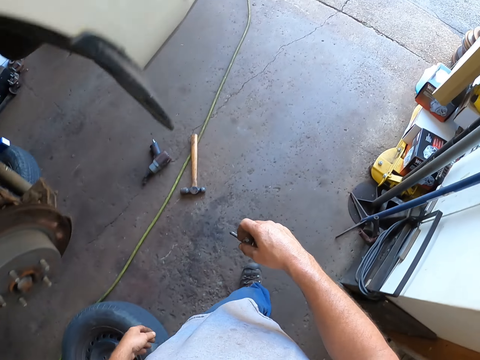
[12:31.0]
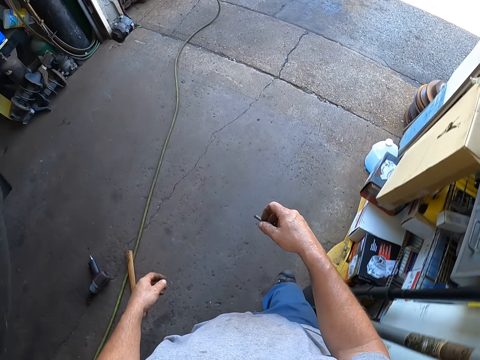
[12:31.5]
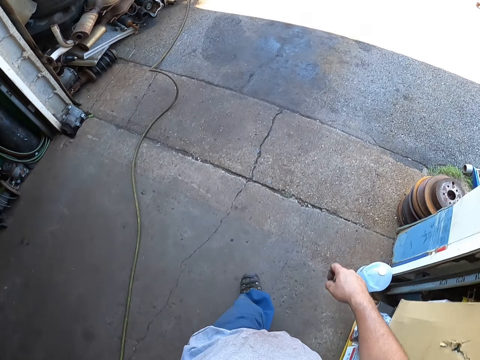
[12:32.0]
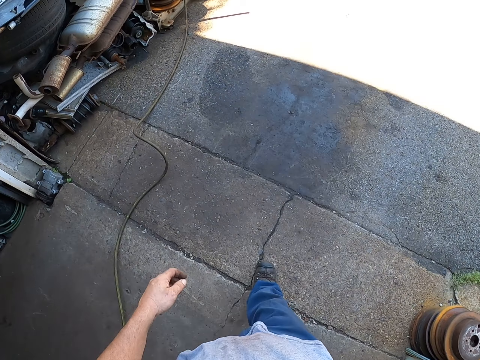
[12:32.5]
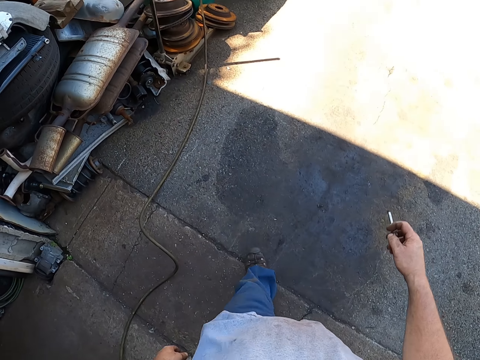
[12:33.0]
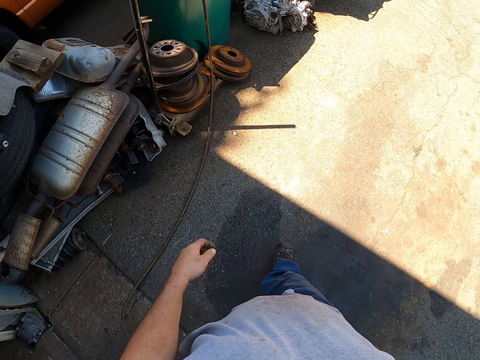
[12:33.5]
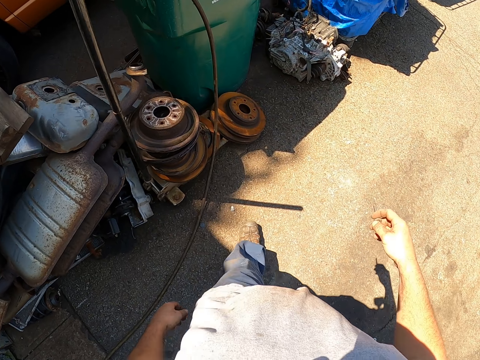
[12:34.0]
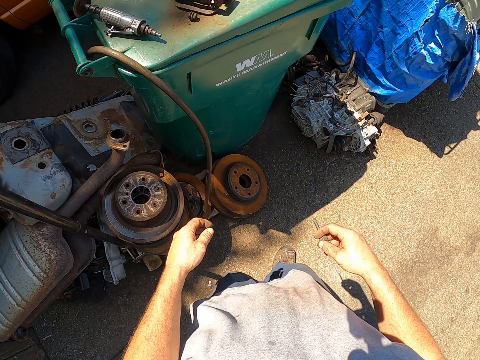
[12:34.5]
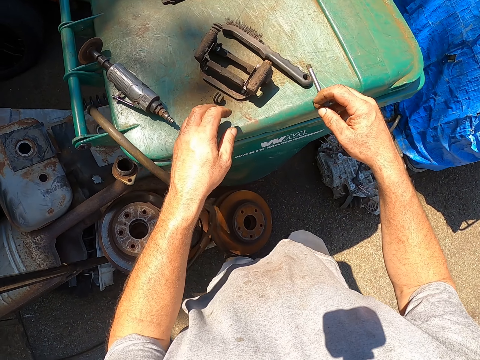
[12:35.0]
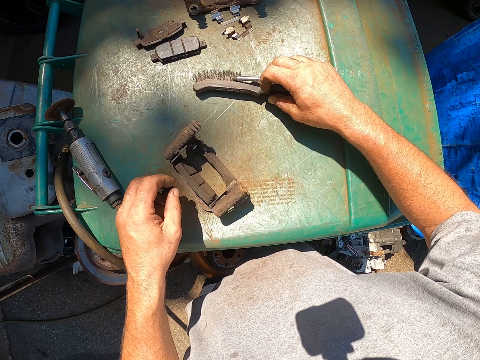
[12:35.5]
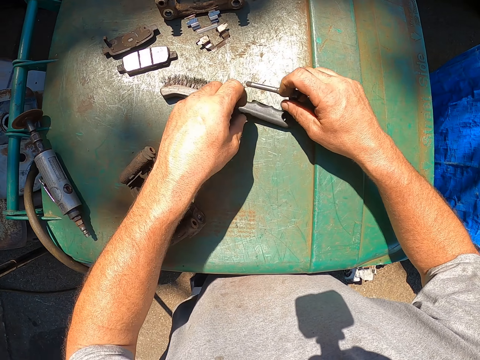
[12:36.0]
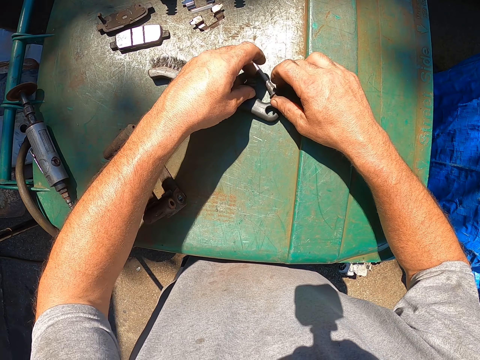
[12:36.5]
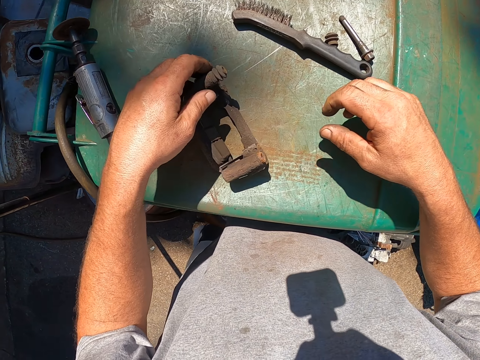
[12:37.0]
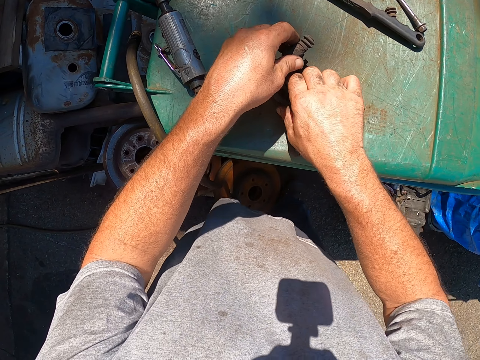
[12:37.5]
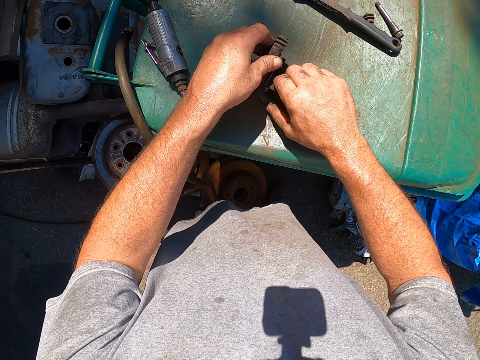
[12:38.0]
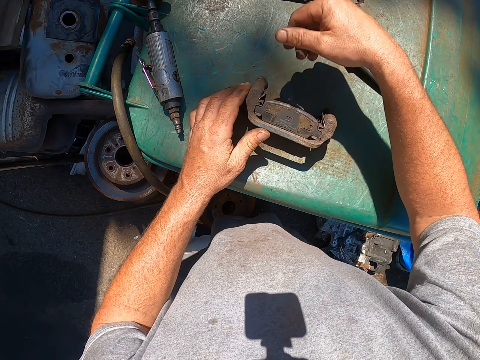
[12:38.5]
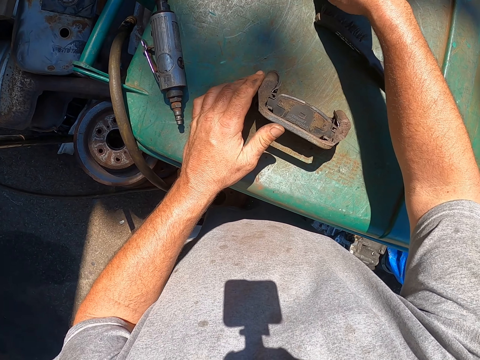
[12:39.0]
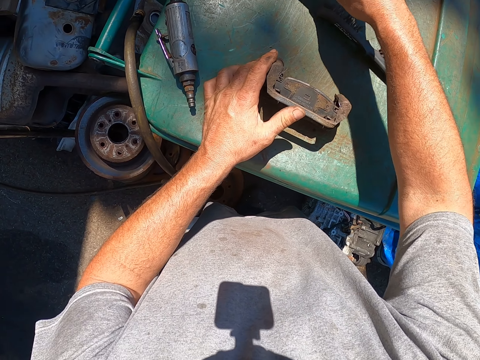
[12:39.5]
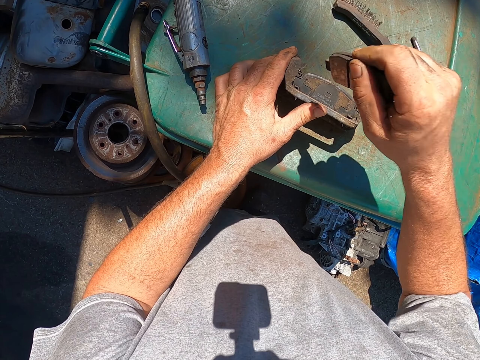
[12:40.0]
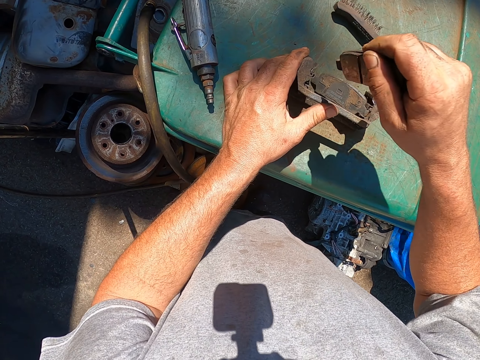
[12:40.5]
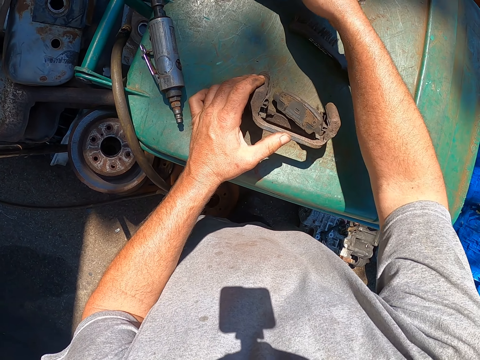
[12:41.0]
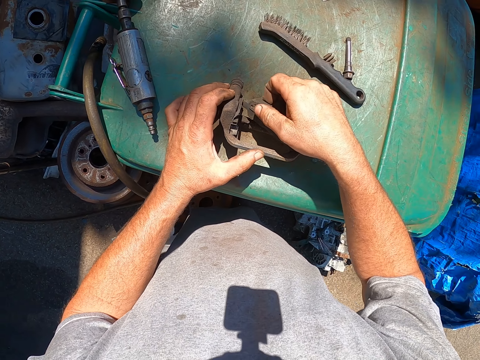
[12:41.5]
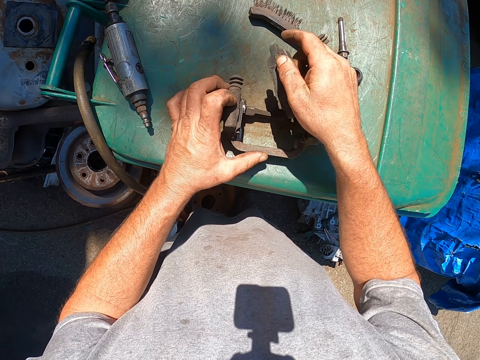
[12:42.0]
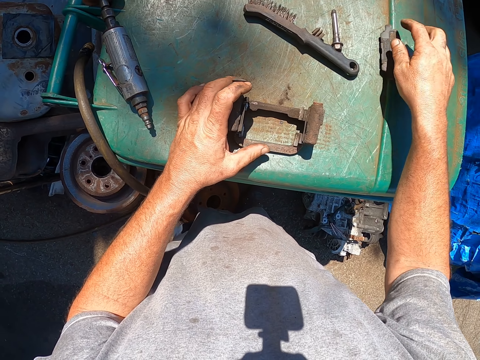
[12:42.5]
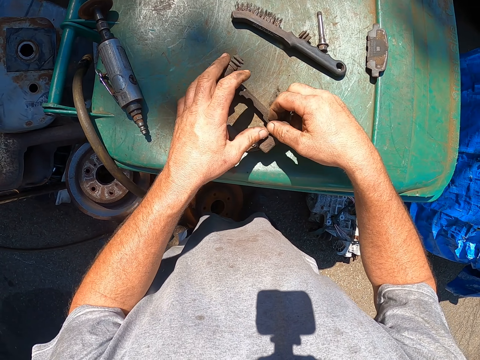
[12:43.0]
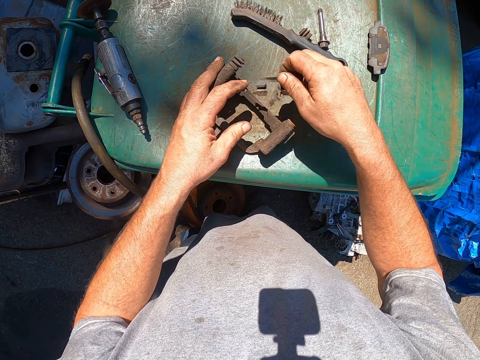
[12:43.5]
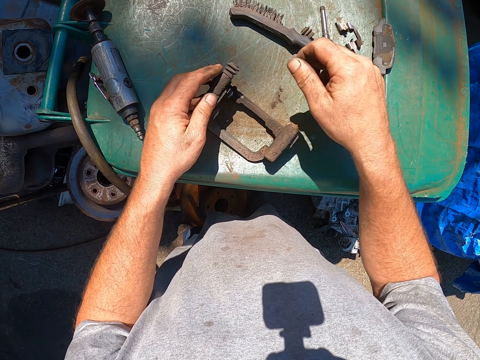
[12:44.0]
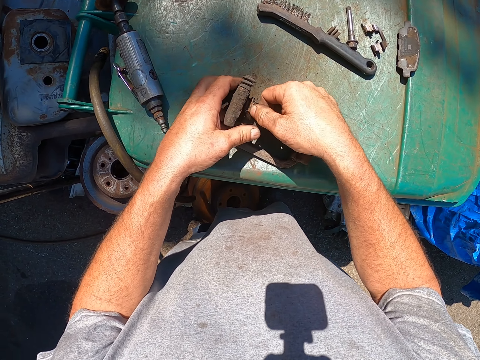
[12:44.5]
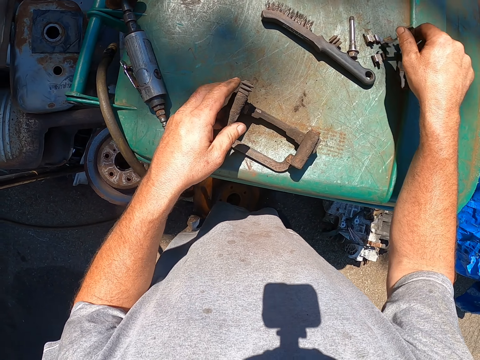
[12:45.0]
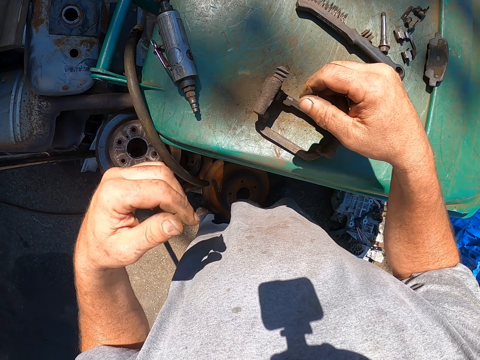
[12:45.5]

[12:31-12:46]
The camera wearer goes outside the garage. They walk in the garage. They place the metal on the dustbin. They pick the metal from the dustbin, hit the metal with another metal, and place the metal on the dustbin. They disconnect pieces of metal from something.

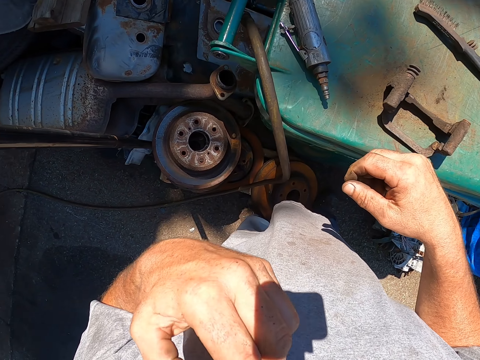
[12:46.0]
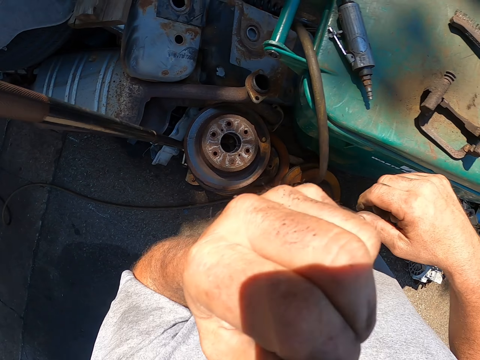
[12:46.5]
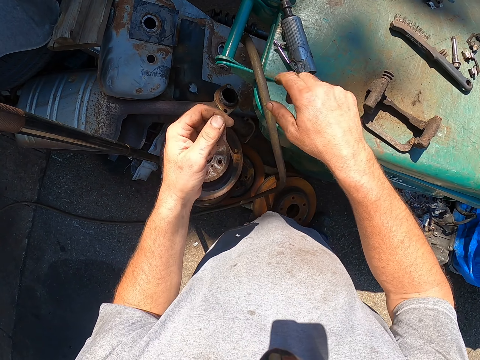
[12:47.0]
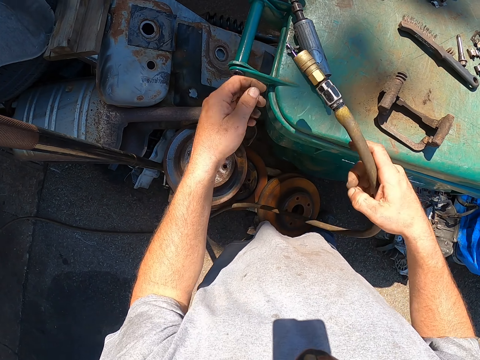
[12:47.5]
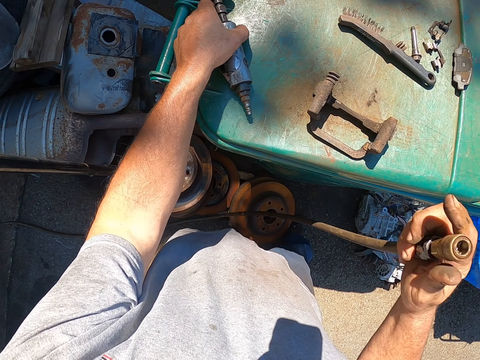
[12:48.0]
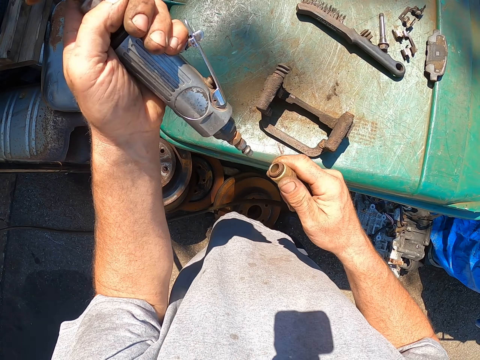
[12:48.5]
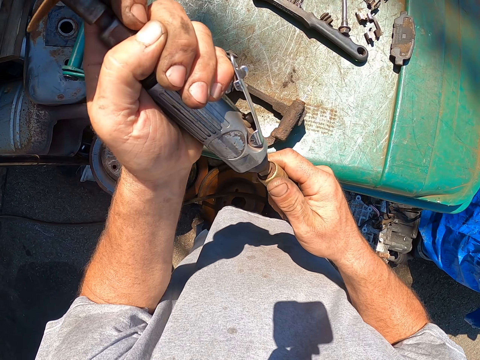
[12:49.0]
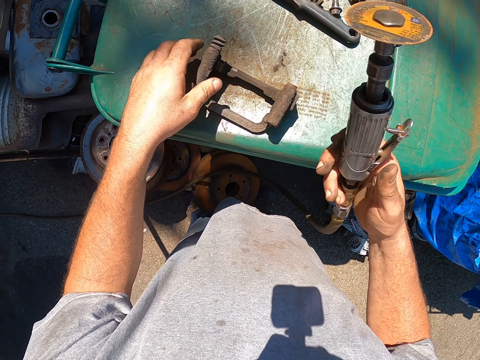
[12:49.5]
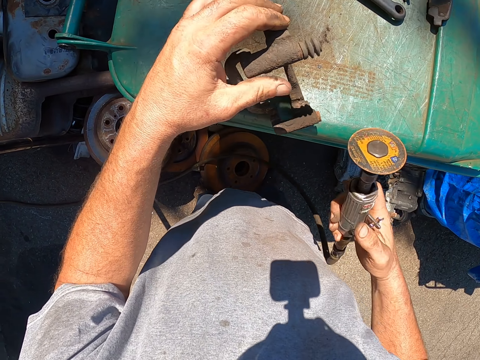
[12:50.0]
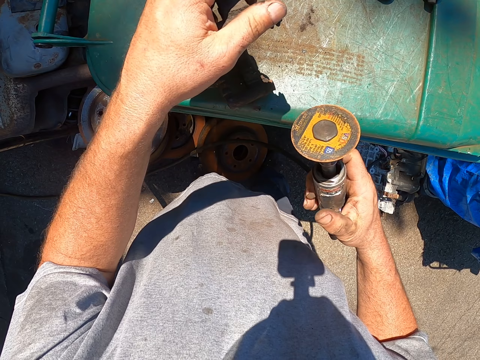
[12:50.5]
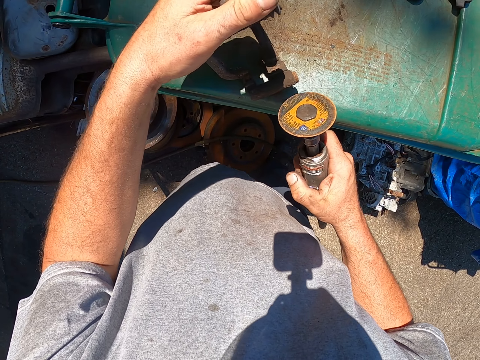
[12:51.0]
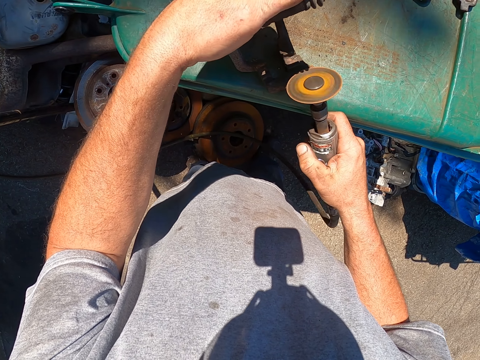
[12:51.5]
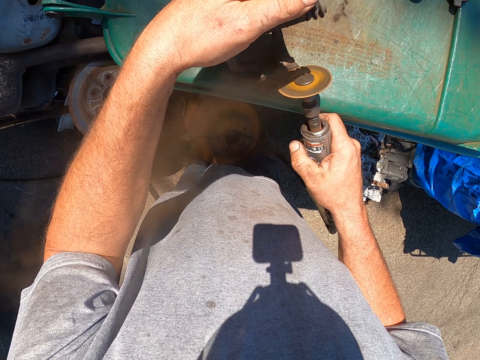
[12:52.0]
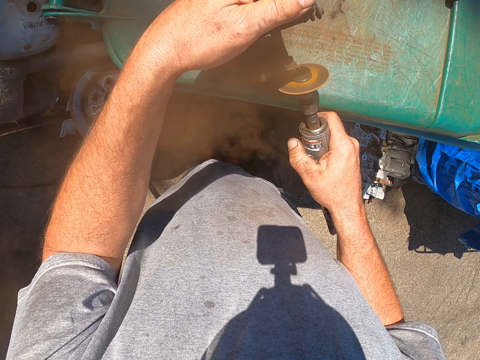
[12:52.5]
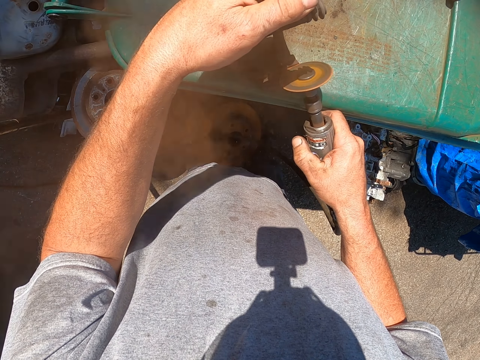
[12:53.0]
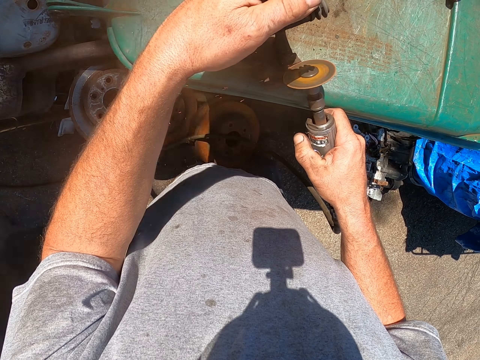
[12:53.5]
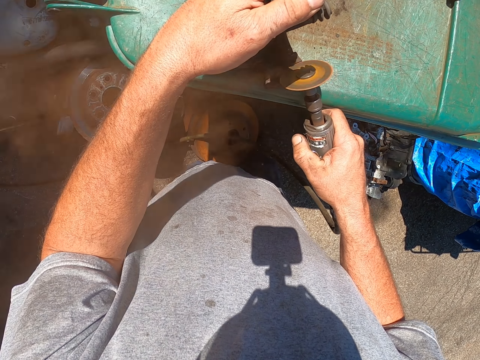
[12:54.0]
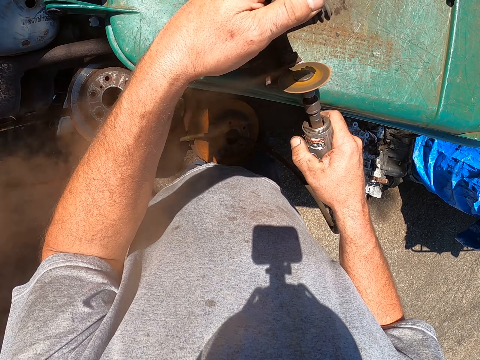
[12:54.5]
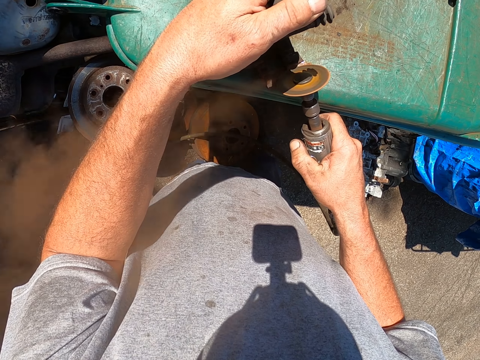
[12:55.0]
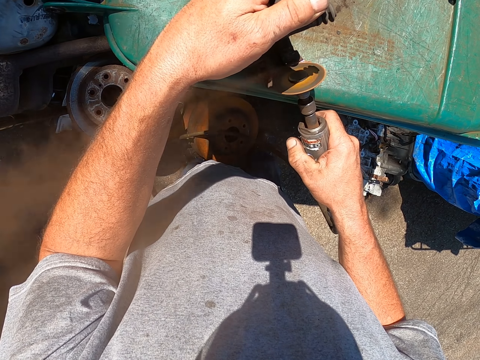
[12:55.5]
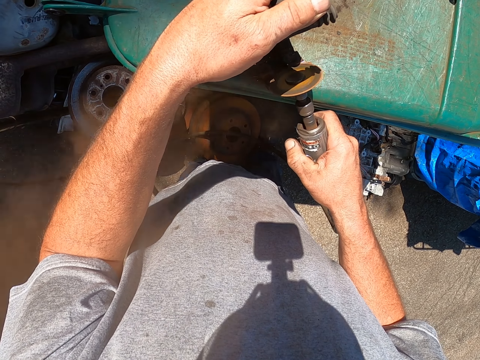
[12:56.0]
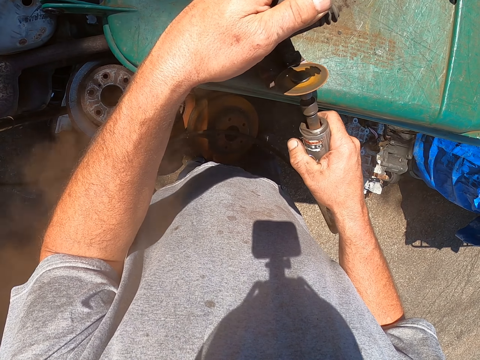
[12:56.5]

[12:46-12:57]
The camera wearer picks an electric wire. They pick something. They insert the electric wire in the metal polisher. They polish the metal with the metal polisher. They remove rust from something.
